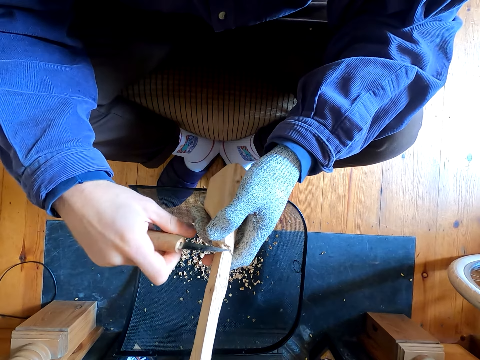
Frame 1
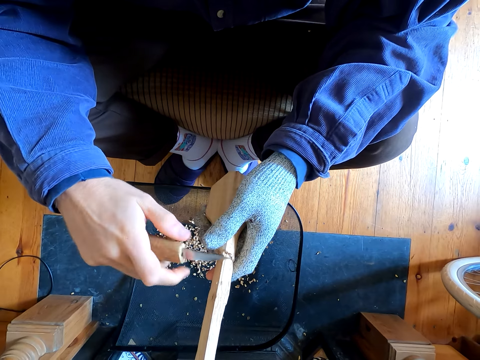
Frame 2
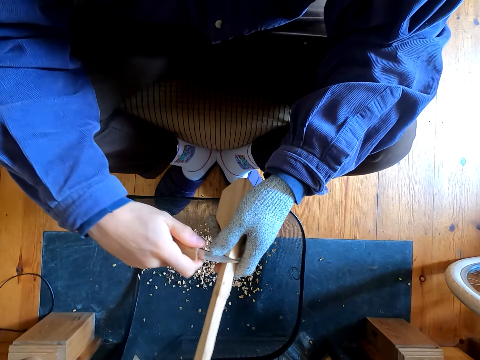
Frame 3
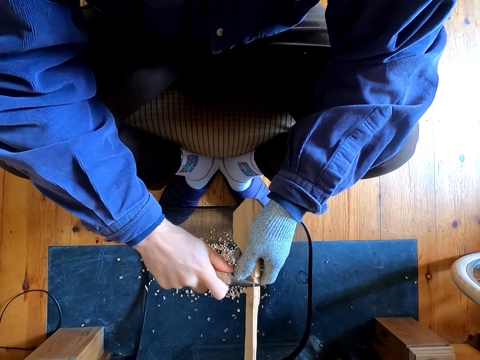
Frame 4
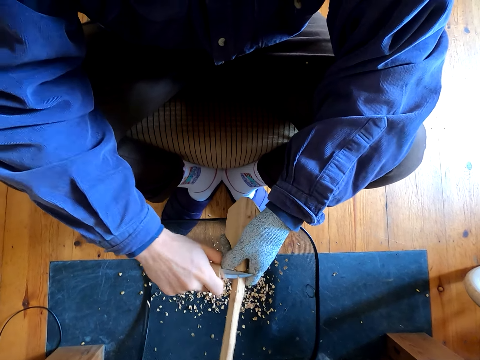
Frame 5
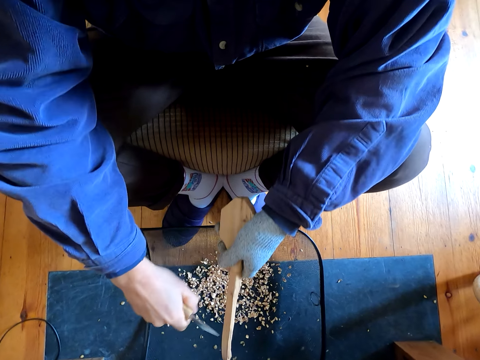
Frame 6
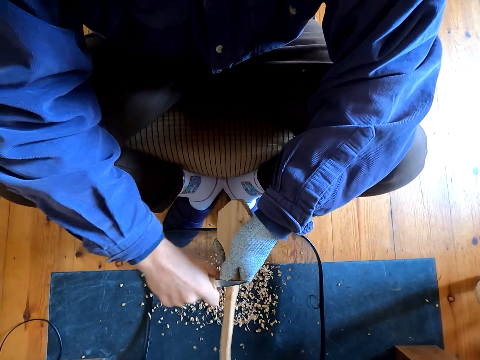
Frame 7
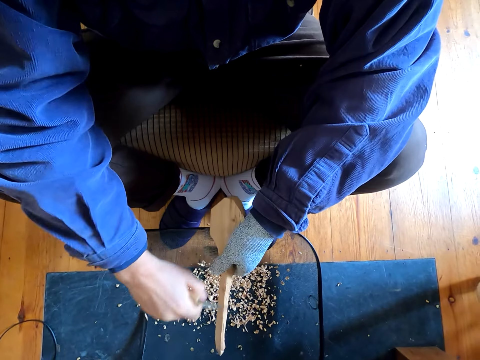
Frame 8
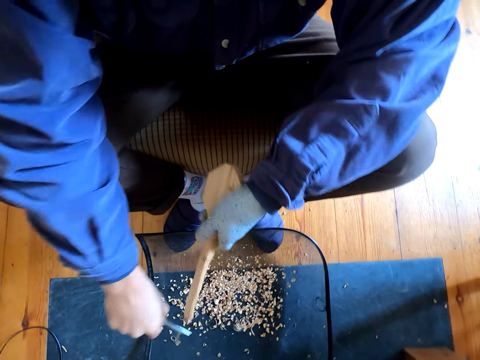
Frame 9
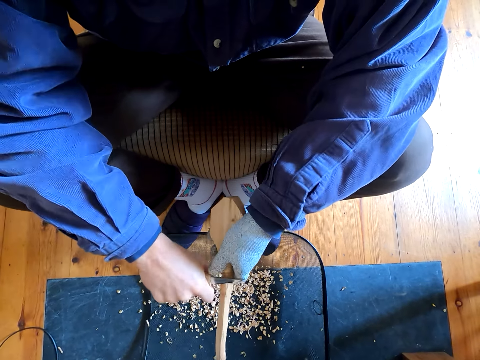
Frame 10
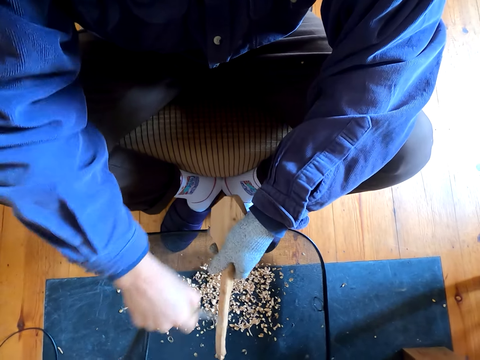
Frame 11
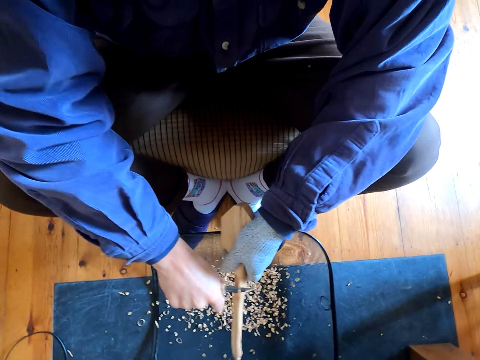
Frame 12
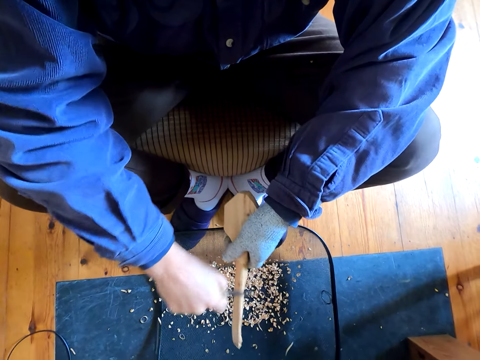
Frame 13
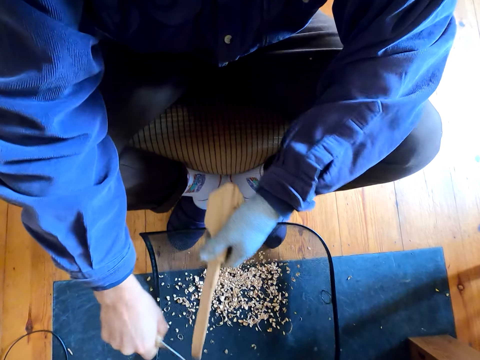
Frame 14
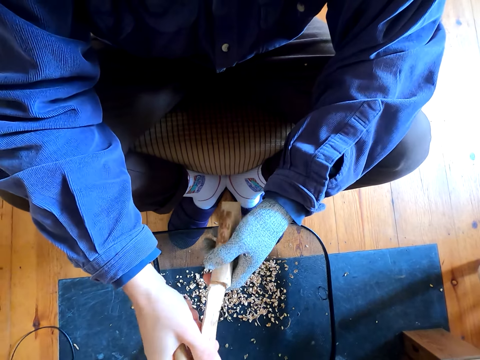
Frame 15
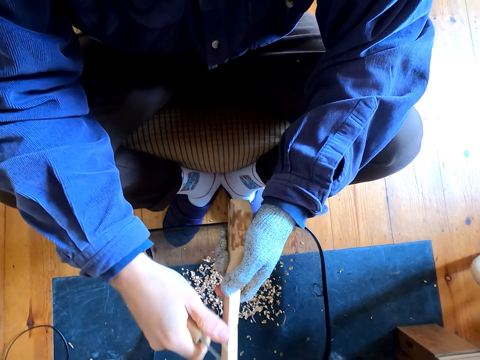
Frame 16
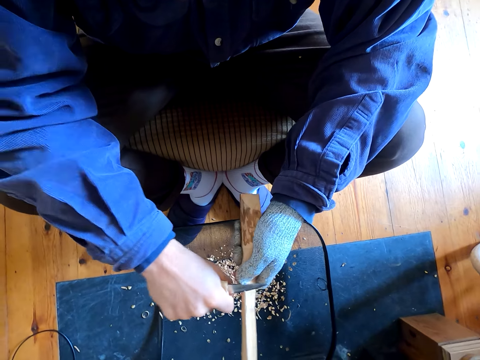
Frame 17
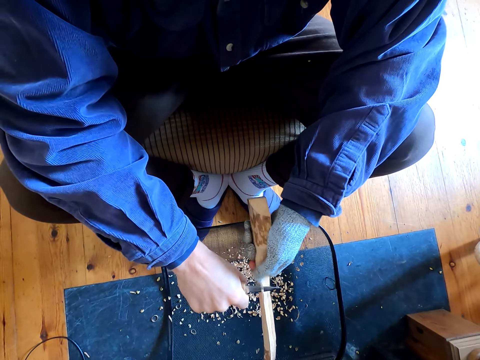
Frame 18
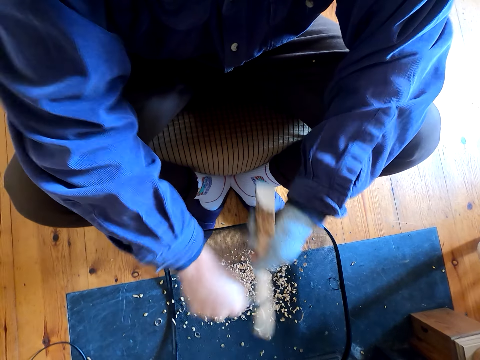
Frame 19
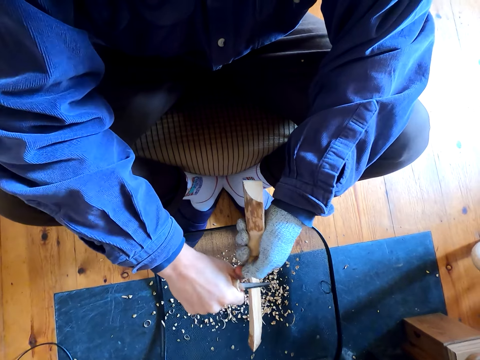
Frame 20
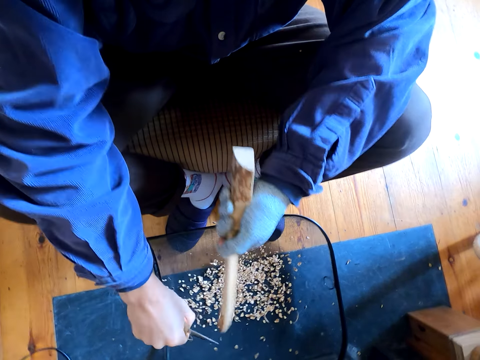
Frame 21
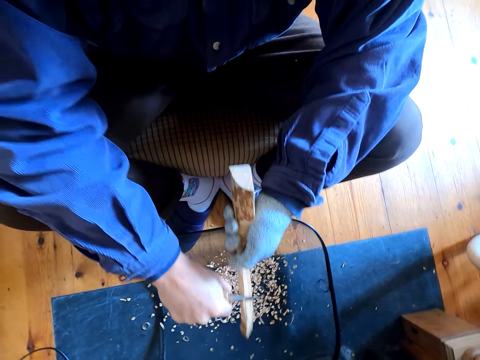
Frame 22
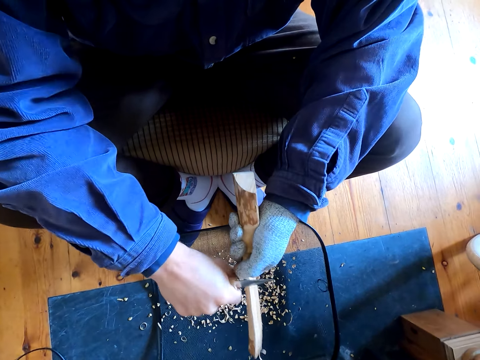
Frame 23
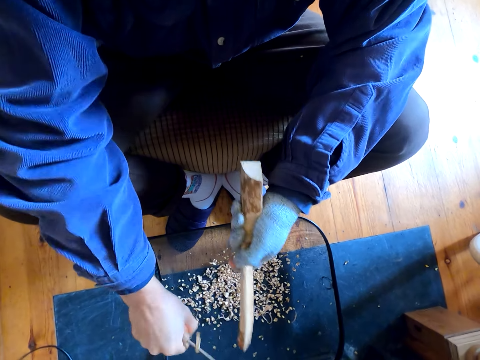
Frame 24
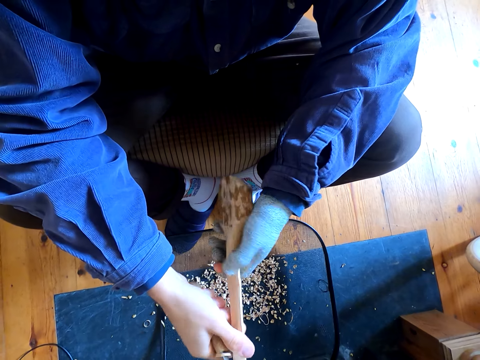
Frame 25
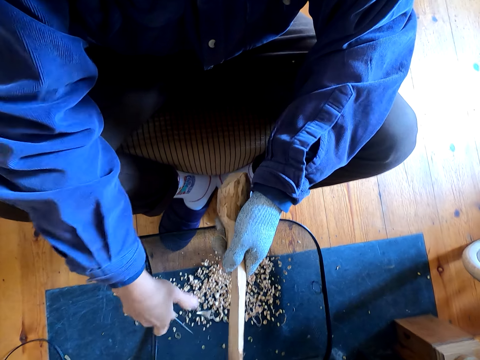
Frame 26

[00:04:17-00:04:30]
The camera wearer shapes the wood round with the knife. They carve the wood with the knife repeatedly.

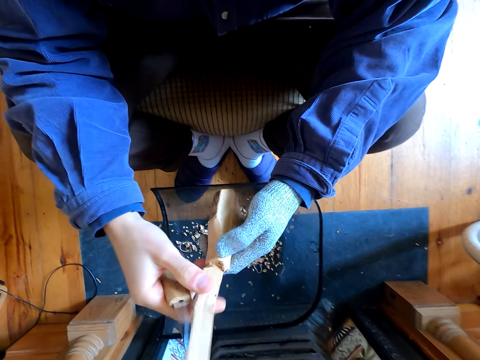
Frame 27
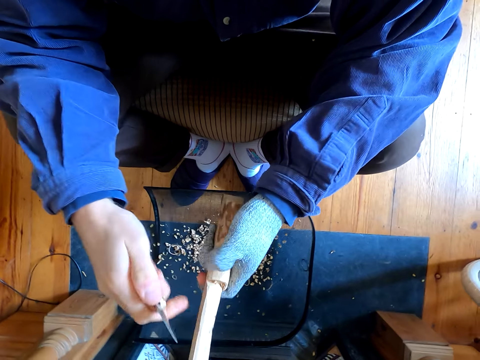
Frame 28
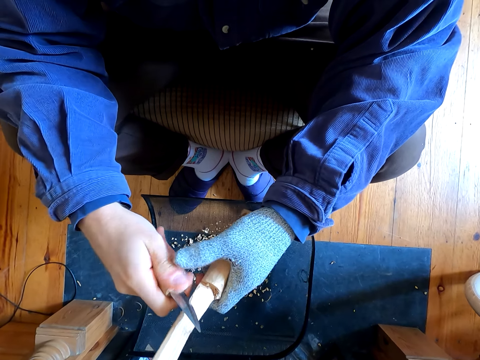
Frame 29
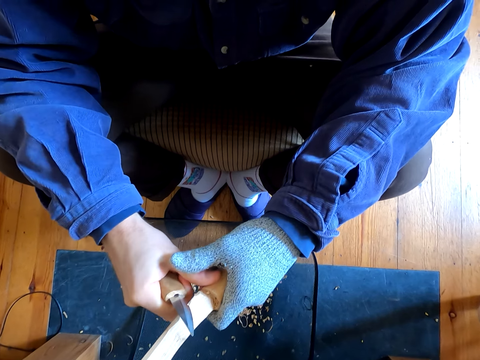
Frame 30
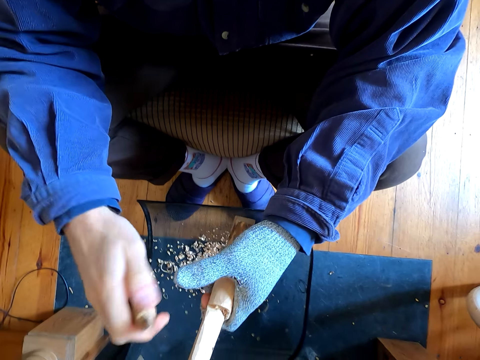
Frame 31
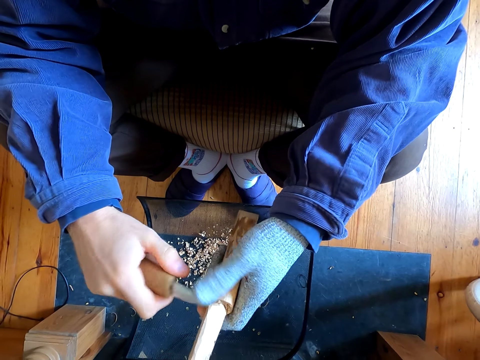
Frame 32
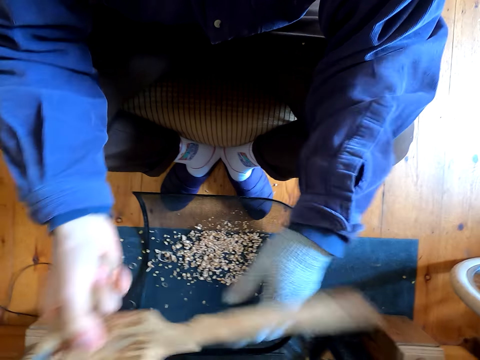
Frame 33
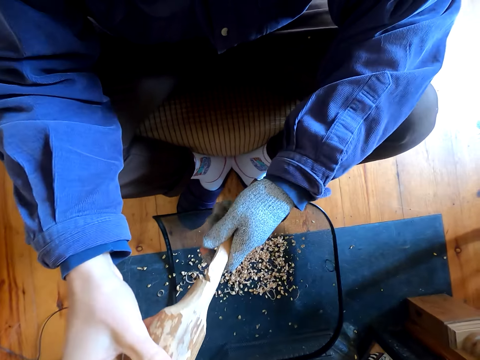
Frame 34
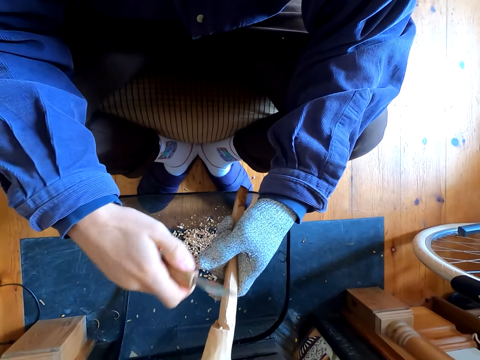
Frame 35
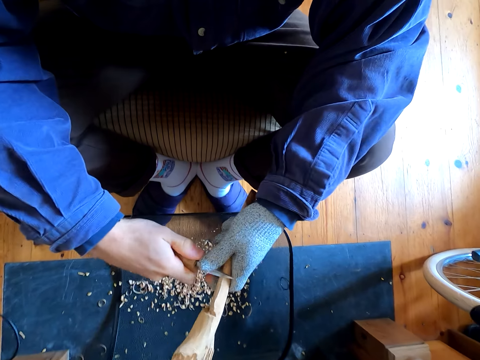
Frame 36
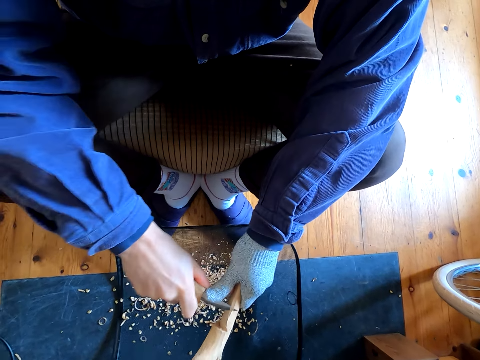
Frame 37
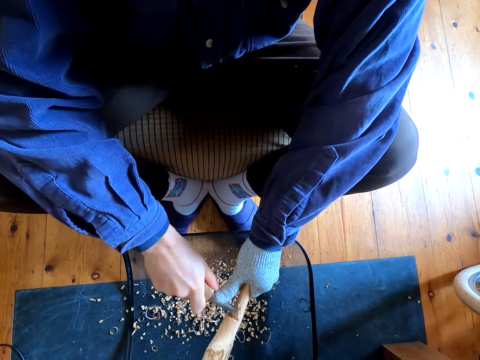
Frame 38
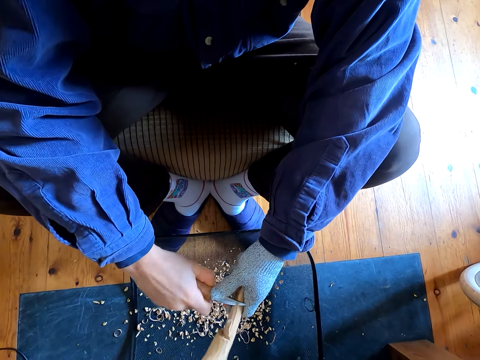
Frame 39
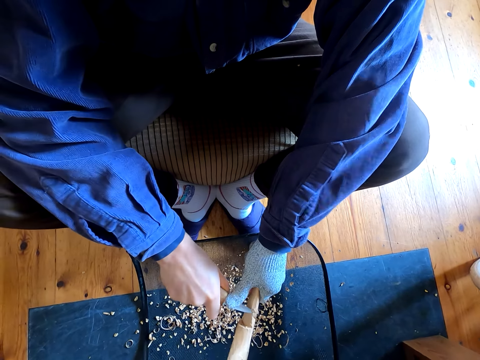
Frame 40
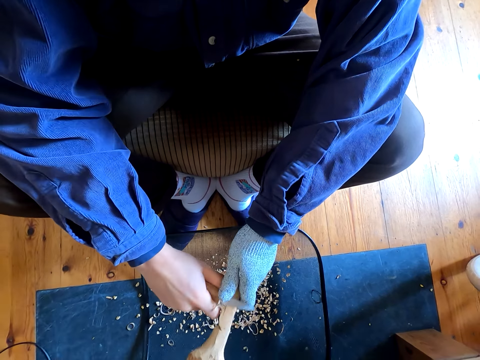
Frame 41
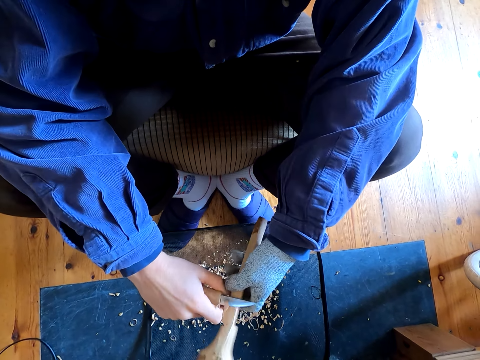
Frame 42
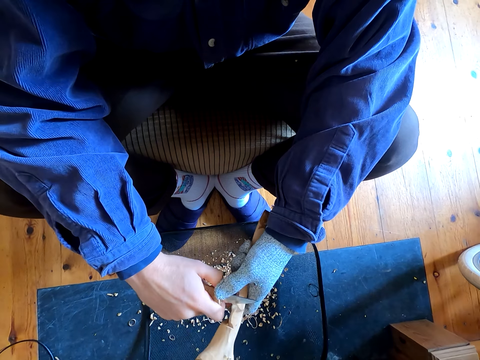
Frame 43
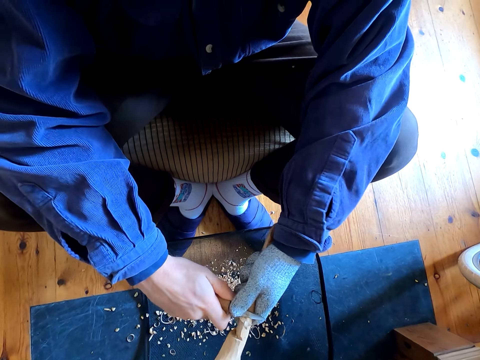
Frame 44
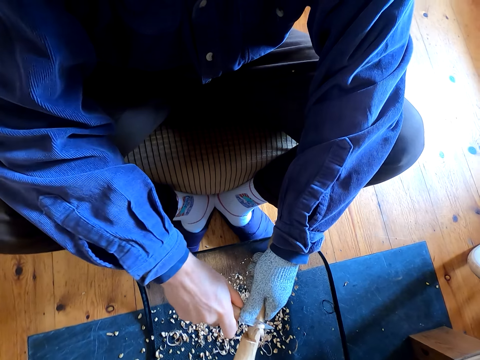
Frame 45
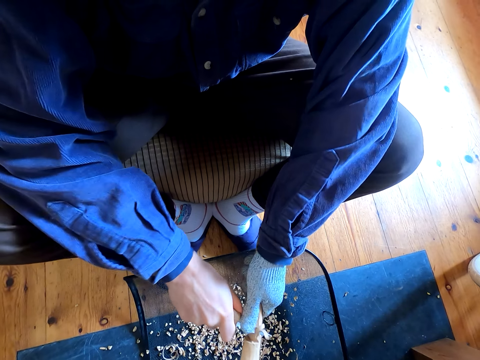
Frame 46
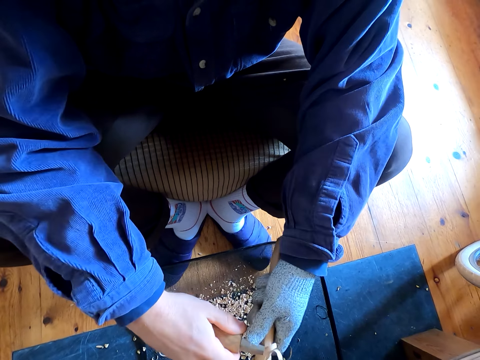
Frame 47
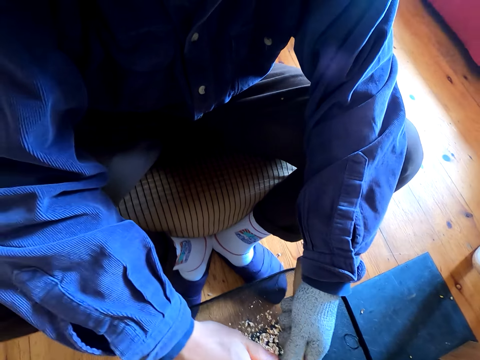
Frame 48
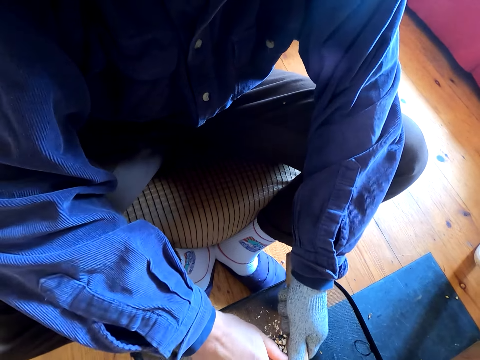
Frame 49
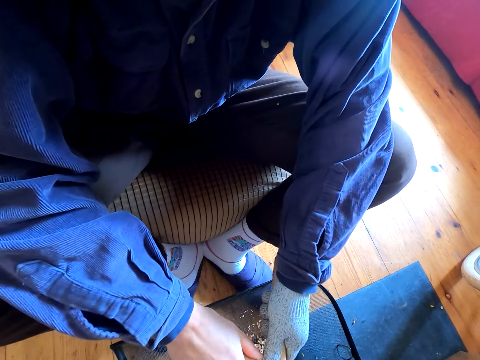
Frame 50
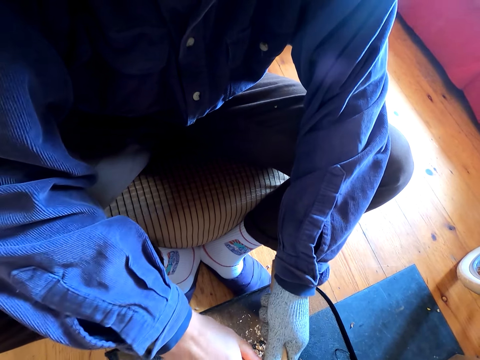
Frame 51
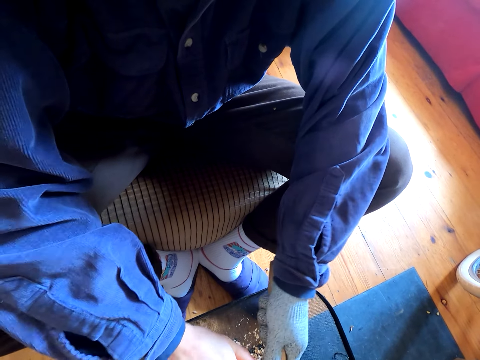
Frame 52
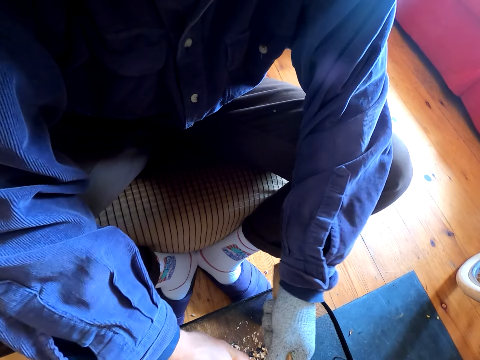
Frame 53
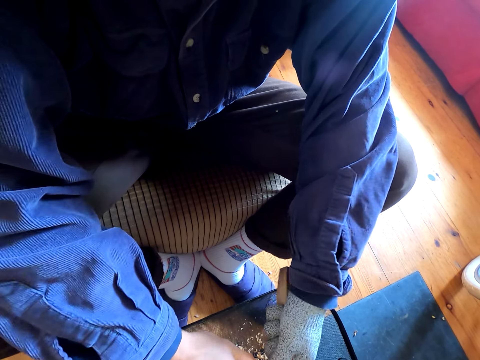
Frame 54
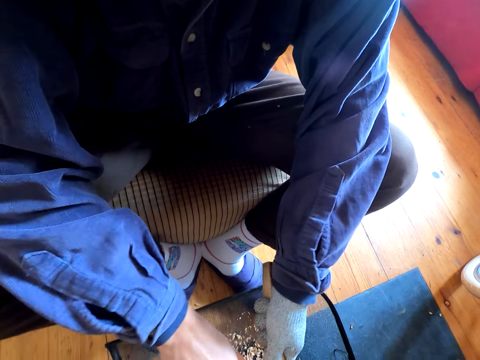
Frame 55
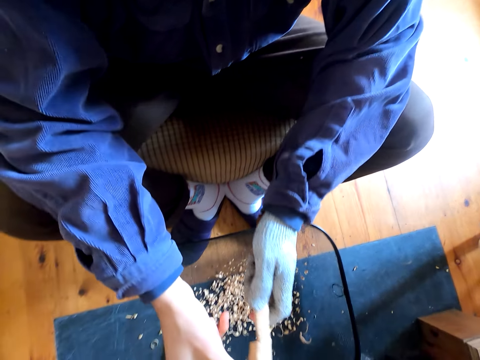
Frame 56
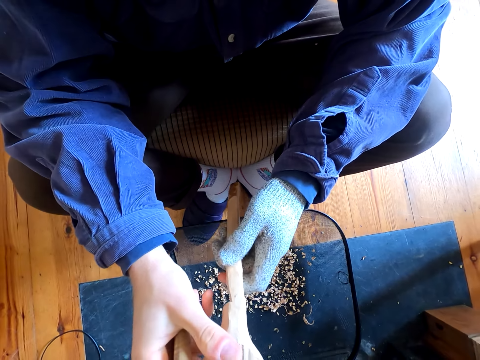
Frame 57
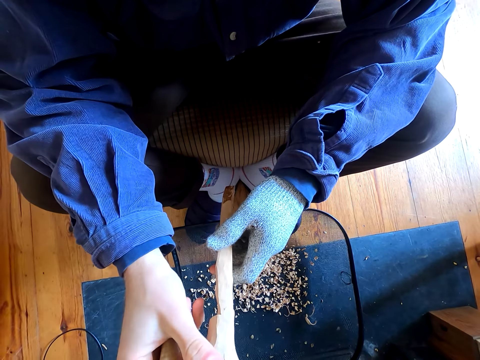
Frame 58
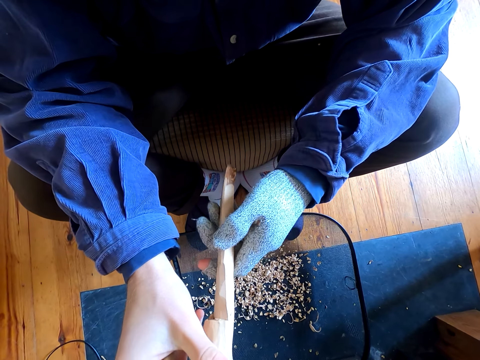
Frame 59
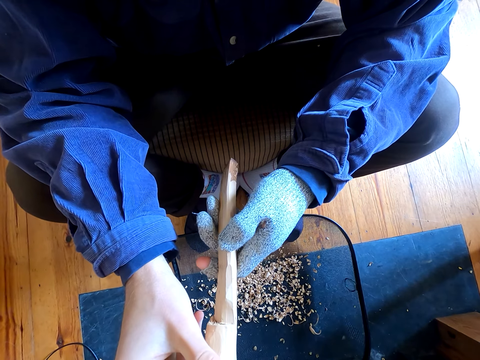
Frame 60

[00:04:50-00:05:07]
The camera wearer shapes the wood with the dagger knife. They turn the wood in their hands. They carve the wood with the knife. They carve the wood with the knife again. They turn the wood.
